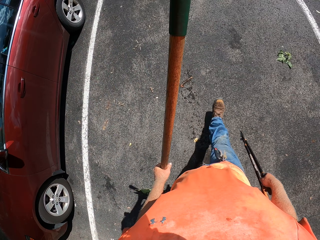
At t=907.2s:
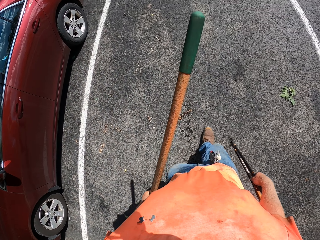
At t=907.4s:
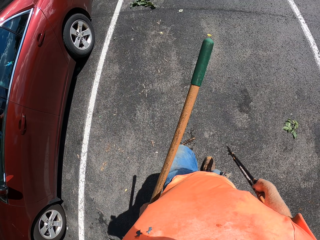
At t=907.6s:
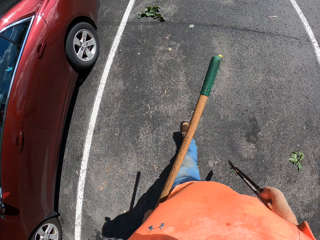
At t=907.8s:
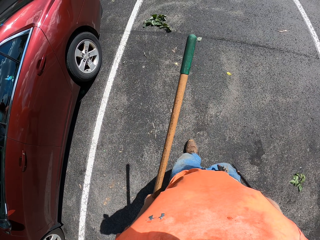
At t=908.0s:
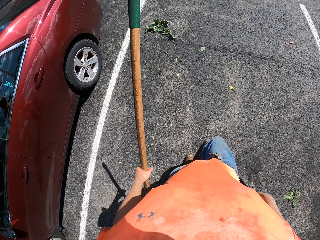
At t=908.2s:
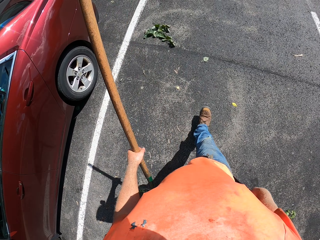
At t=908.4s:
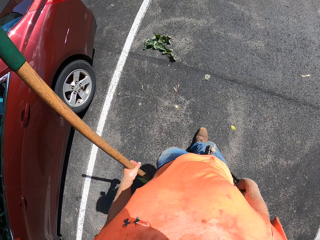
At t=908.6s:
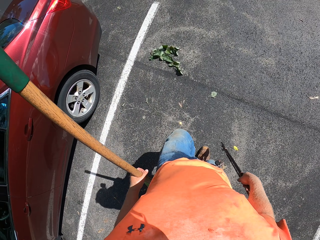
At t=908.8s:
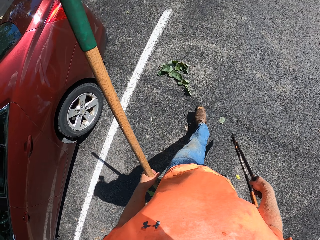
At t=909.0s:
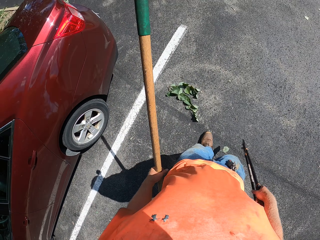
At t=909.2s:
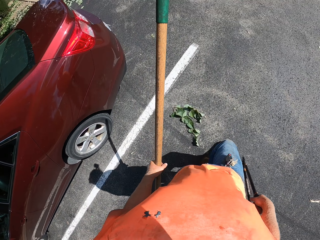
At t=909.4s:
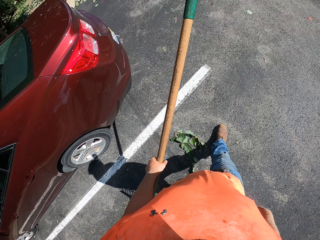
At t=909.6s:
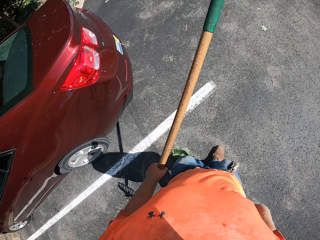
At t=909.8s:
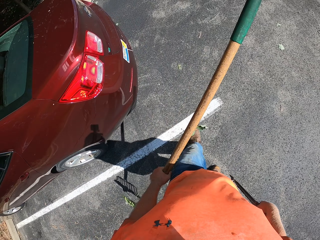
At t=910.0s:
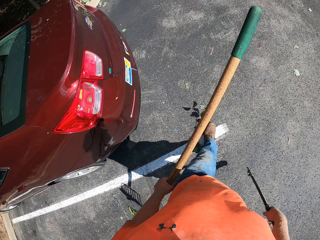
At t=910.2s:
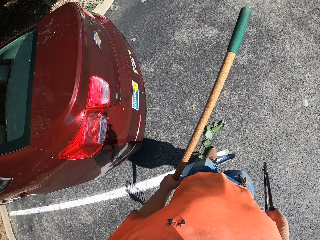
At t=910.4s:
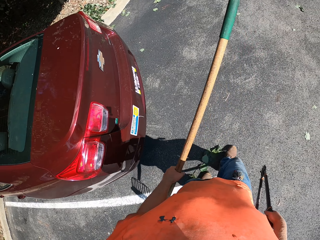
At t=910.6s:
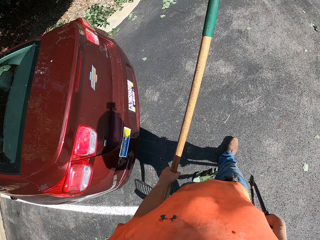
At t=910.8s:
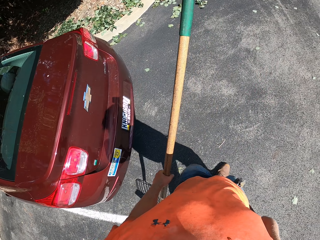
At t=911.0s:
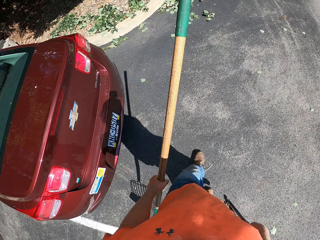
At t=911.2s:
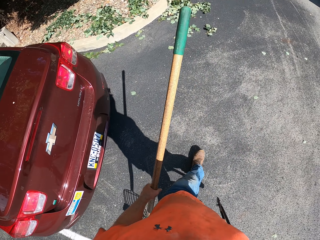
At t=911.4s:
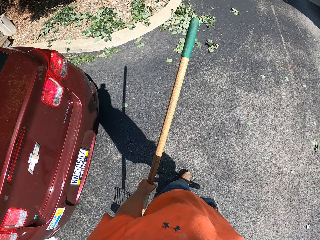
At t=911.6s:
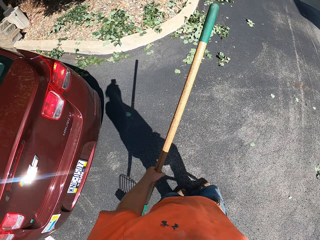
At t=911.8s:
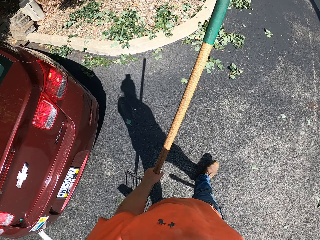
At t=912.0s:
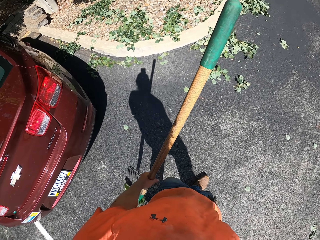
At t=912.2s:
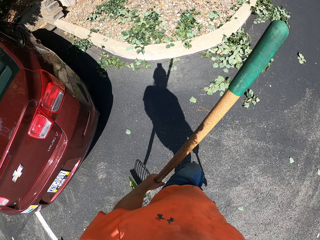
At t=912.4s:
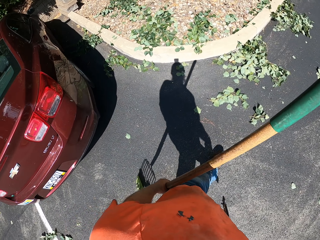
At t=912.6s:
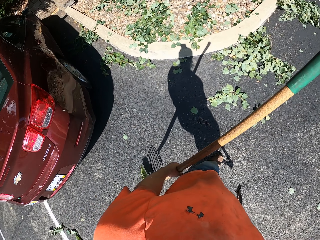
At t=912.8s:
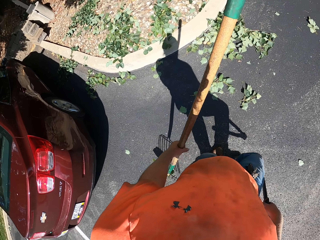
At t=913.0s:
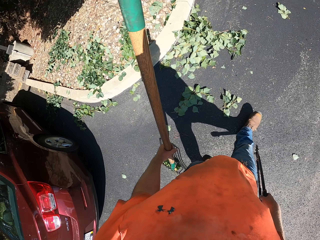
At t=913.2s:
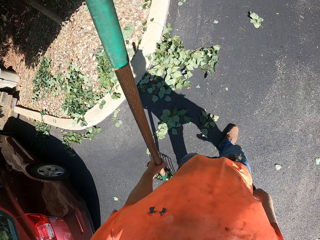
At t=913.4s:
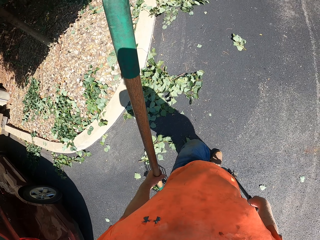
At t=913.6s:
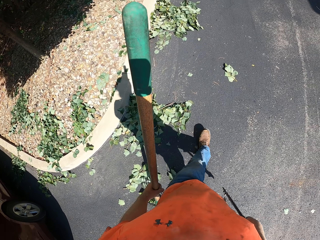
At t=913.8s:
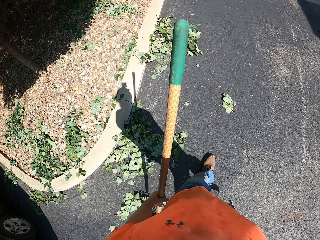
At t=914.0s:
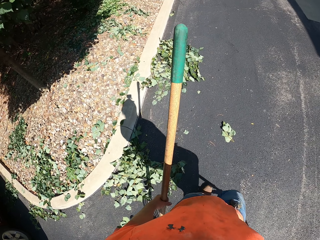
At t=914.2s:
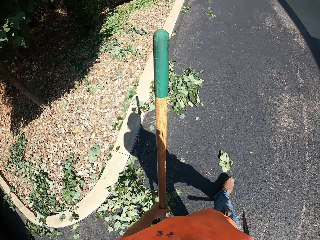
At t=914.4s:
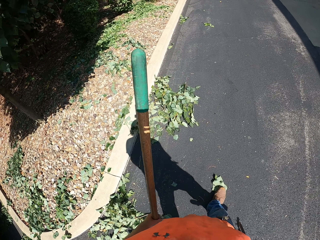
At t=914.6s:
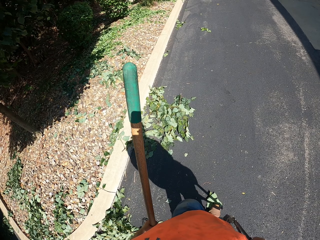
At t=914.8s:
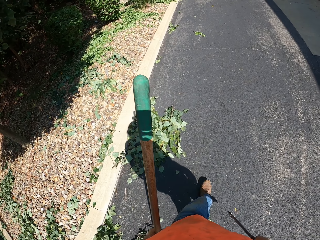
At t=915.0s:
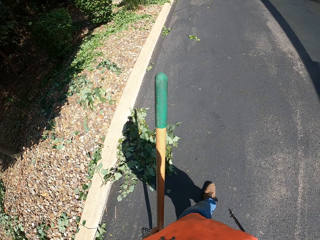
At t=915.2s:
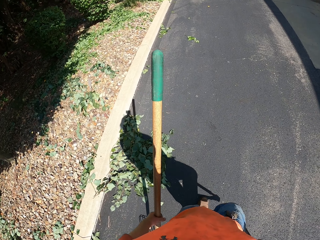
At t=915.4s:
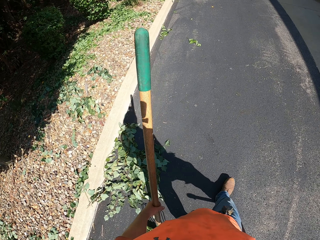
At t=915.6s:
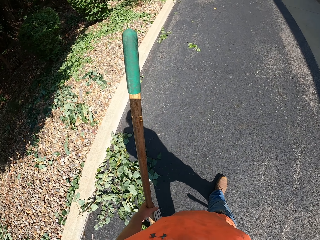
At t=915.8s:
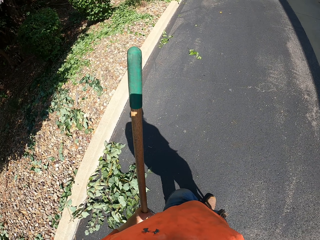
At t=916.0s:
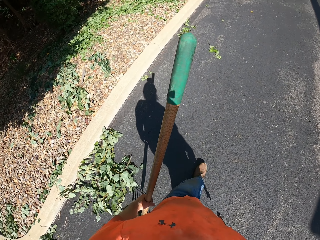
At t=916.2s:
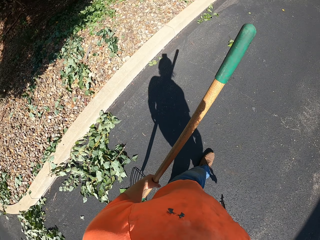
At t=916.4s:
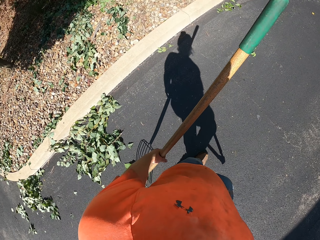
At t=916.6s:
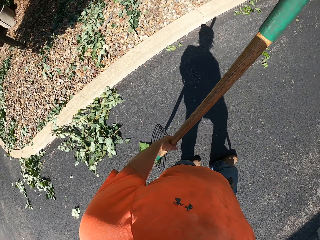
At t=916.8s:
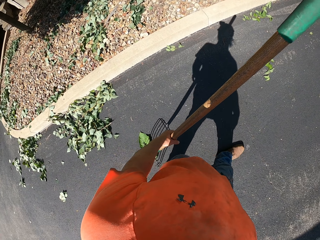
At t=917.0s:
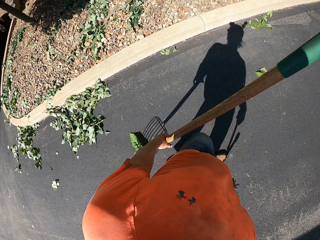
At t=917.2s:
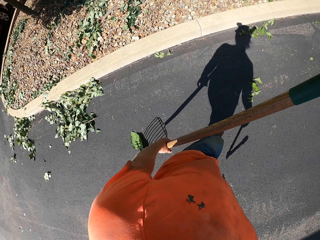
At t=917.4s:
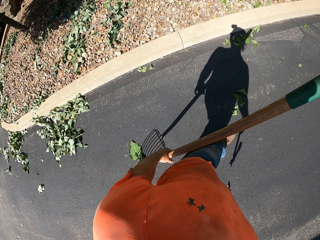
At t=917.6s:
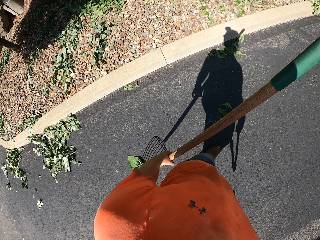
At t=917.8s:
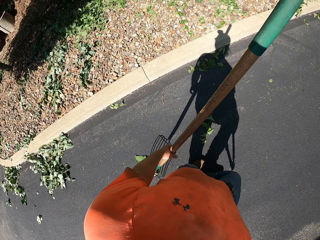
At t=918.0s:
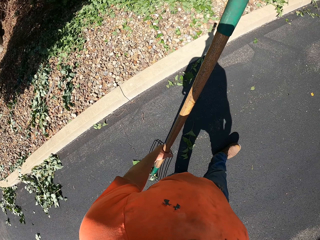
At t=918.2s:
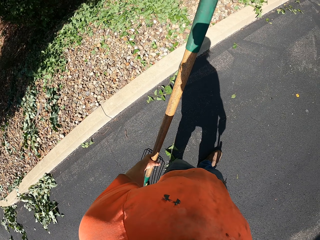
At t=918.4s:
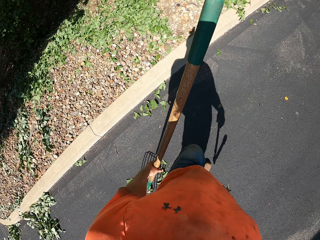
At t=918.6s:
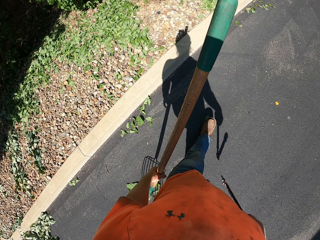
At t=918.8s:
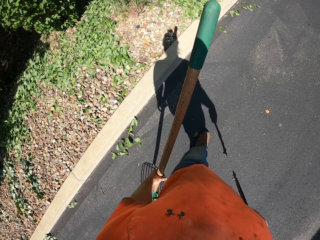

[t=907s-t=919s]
The camera wearer walks.

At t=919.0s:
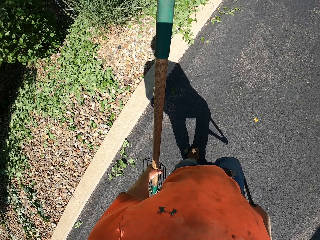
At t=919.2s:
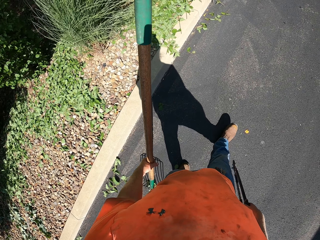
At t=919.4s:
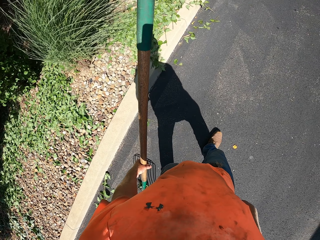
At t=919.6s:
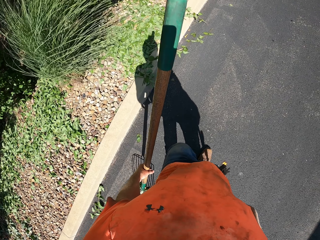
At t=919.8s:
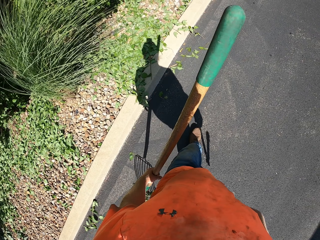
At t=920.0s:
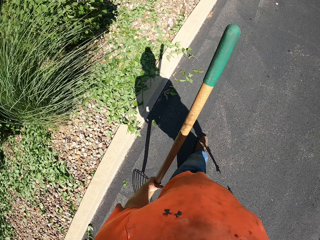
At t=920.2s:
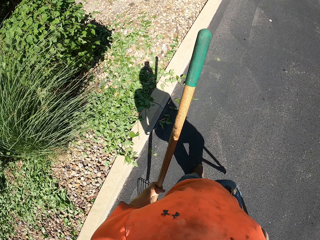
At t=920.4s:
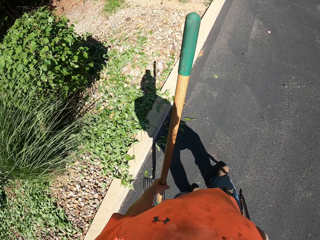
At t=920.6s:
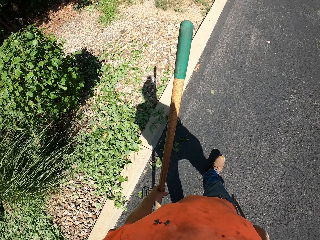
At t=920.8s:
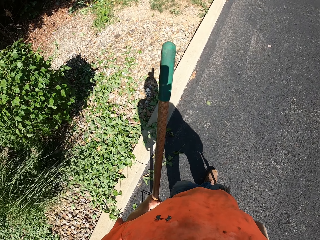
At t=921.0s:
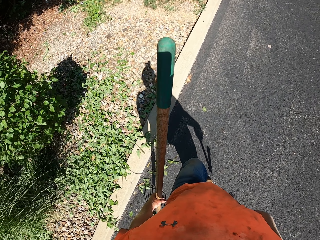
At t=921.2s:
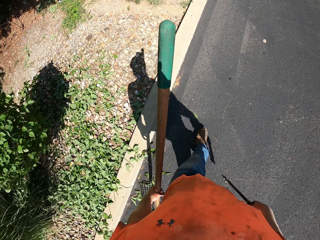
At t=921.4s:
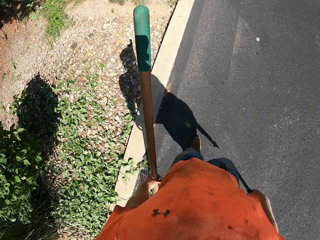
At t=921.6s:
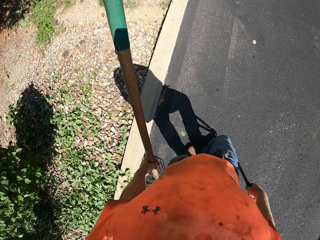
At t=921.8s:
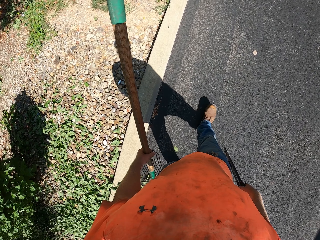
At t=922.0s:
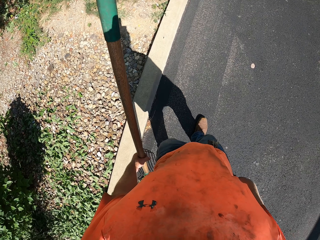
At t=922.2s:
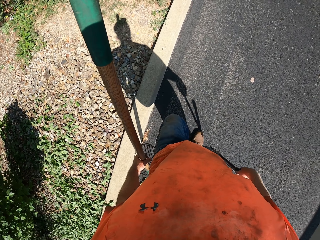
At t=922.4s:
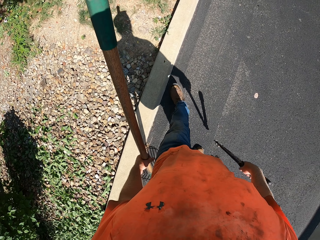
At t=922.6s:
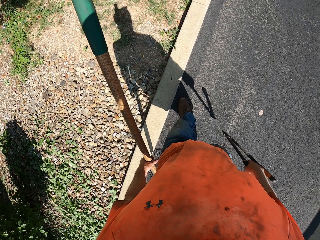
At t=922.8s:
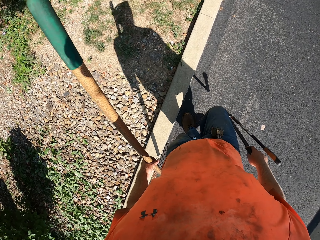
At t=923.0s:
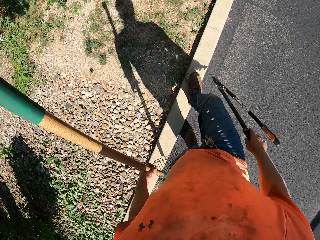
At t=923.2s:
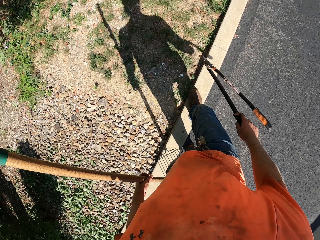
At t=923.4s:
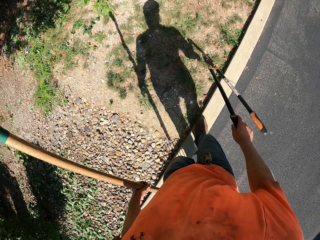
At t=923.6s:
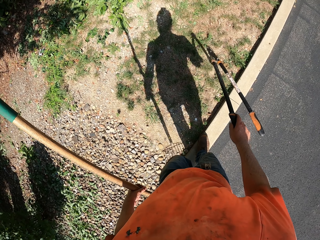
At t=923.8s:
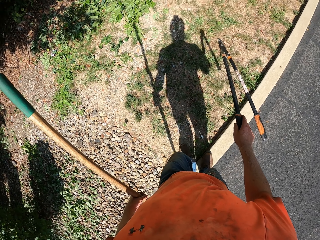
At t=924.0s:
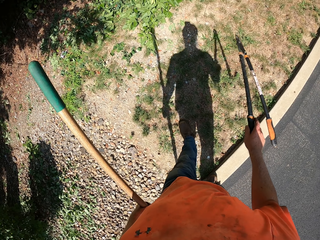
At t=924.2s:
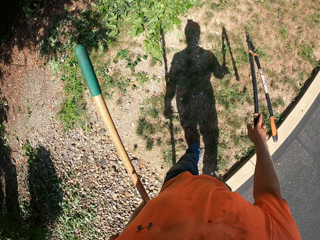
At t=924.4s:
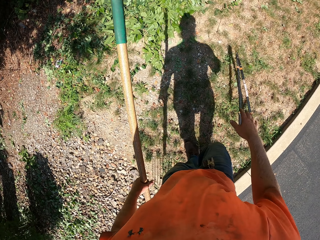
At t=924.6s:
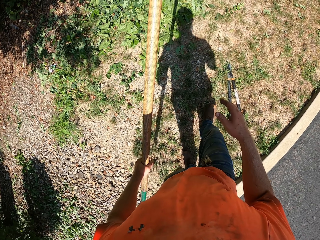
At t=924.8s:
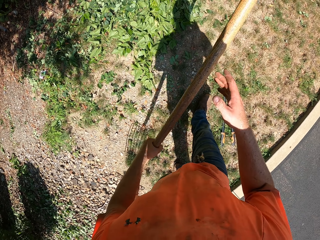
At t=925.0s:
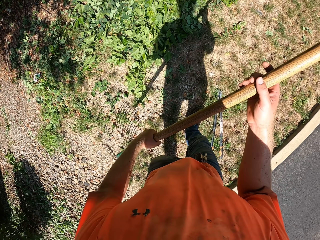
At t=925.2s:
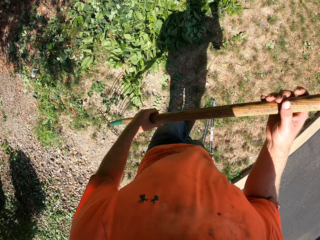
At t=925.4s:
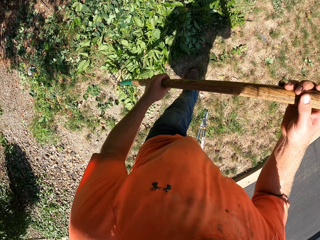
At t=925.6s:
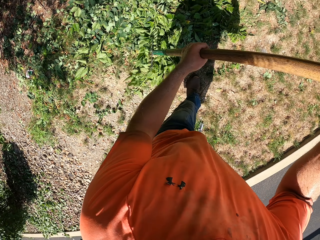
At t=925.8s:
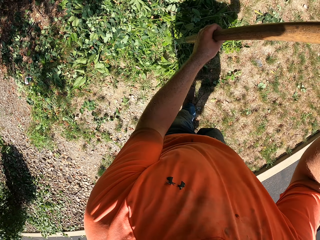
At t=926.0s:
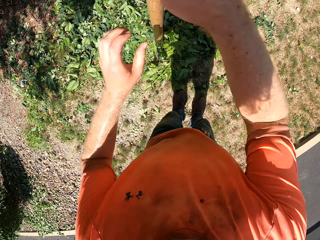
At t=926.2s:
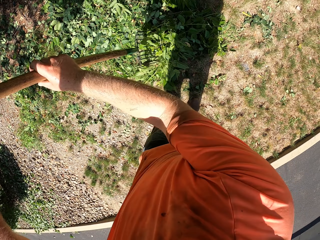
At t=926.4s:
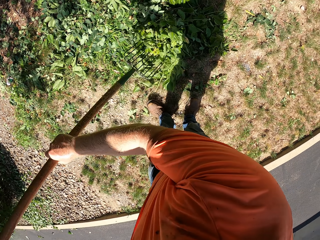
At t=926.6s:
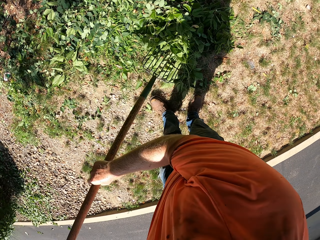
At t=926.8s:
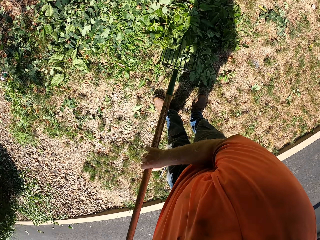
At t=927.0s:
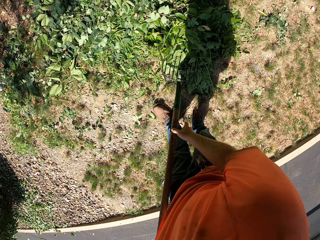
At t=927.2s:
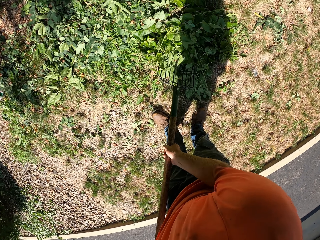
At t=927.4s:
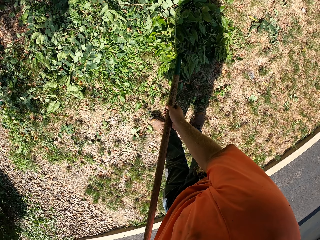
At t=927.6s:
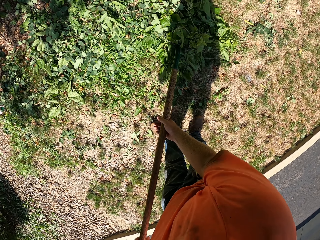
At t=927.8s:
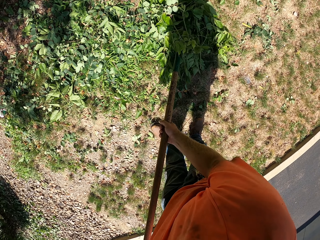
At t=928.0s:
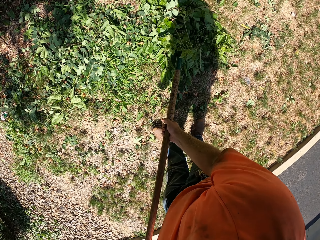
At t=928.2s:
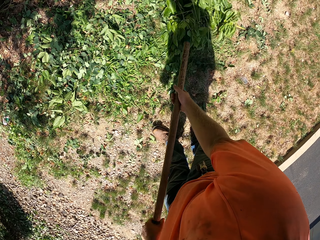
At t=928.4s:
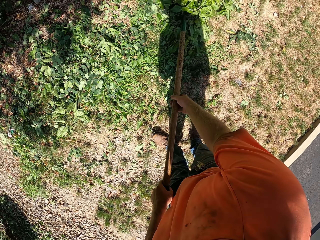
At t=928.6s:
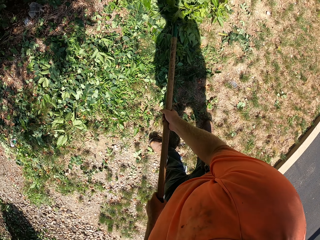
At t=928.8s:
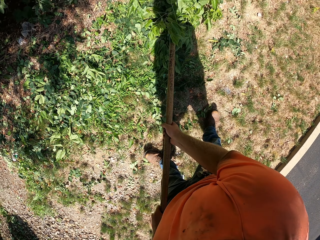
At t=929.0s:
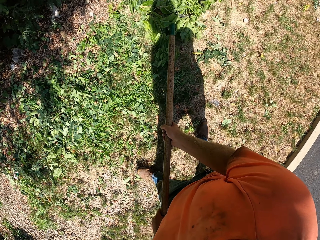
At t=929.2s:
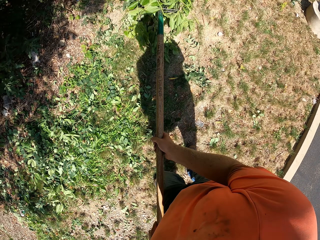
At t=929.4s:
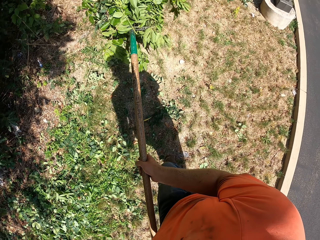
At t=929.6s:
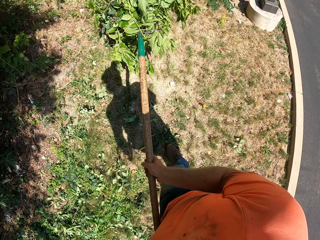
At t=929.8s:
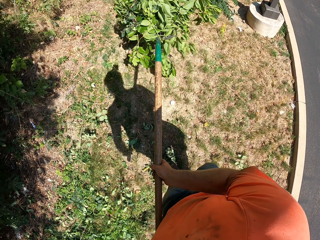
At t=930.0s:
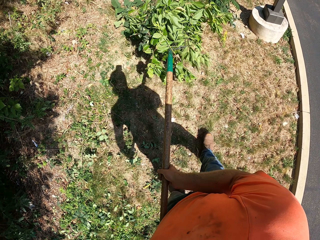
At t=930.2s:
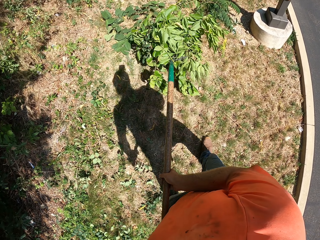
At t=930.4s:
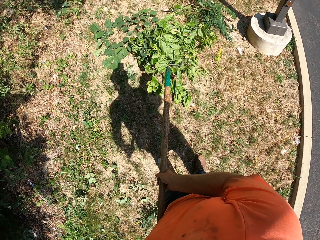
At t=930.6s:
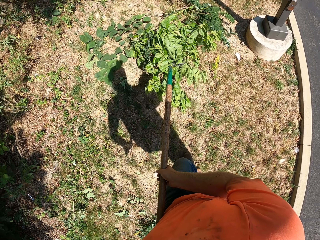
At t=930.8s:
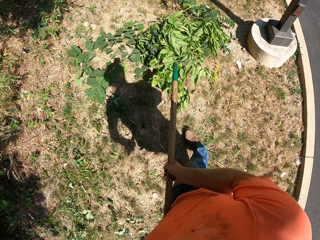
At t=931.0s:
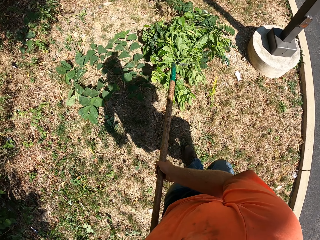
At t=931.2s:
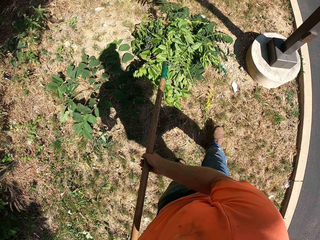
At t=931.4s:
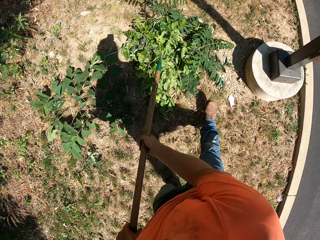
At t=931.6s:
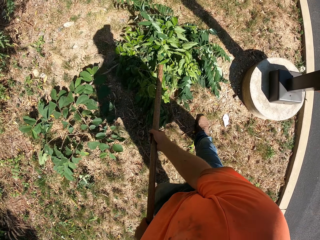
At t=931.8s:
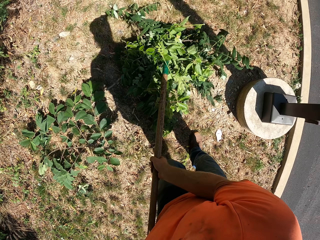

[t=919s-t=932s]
The camera wearer drops the lopper on the ground with his right hand. He rakes the leaves on the ground with a rake in both hands. He packs some branches with the rake in both hands. He collects the leaves using the rake.
